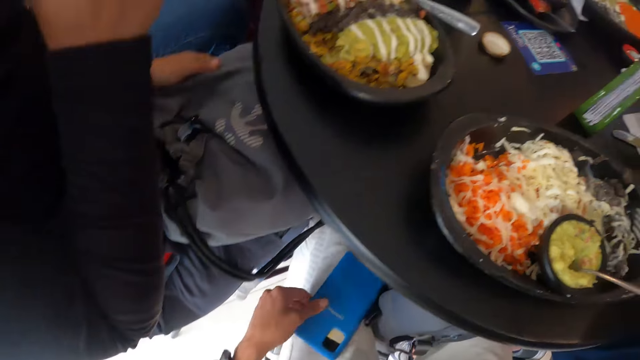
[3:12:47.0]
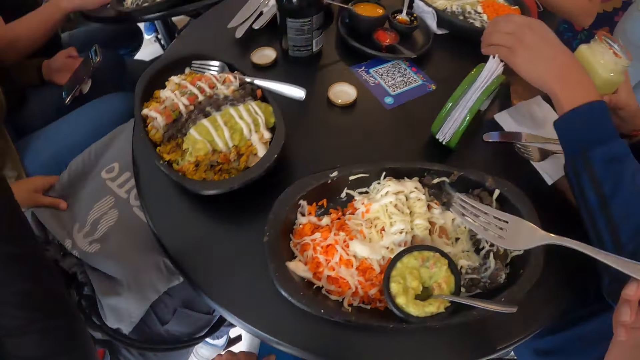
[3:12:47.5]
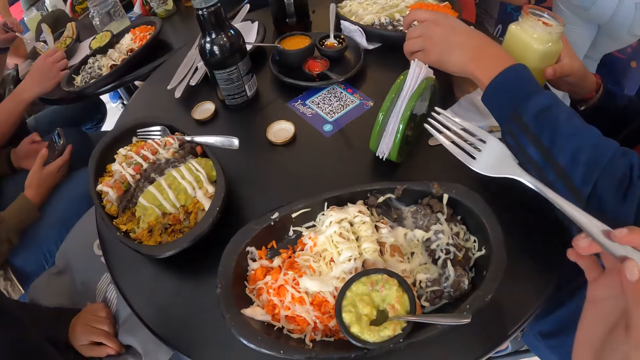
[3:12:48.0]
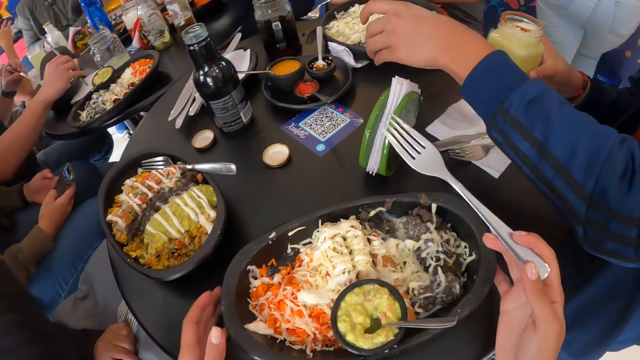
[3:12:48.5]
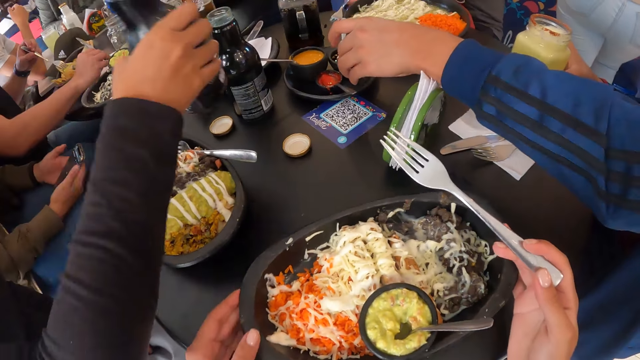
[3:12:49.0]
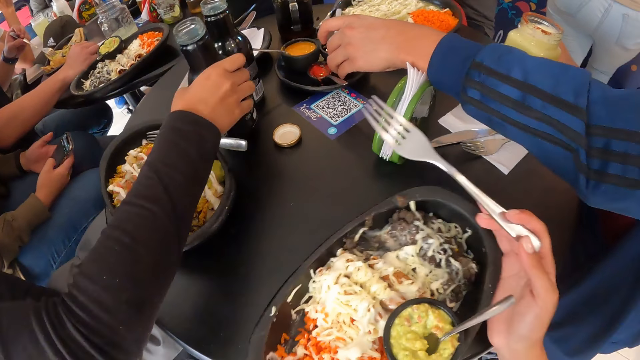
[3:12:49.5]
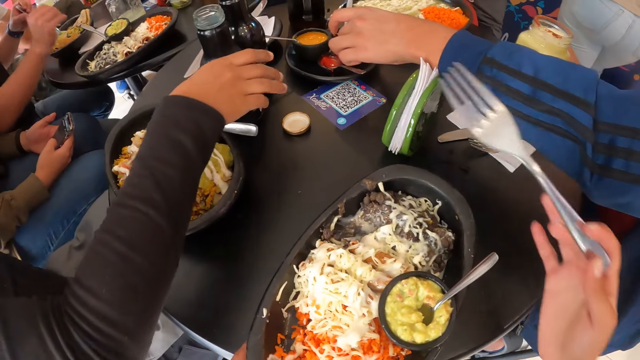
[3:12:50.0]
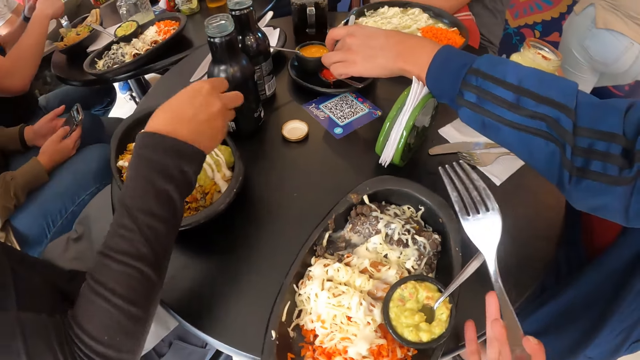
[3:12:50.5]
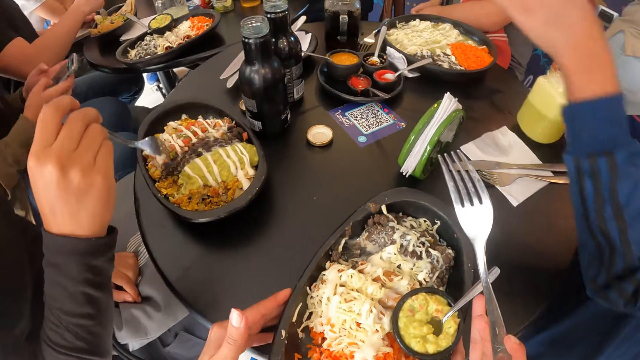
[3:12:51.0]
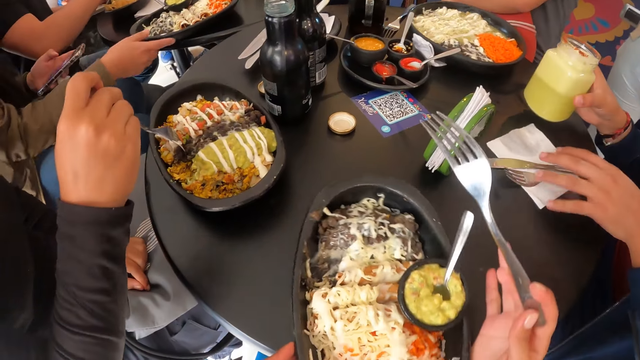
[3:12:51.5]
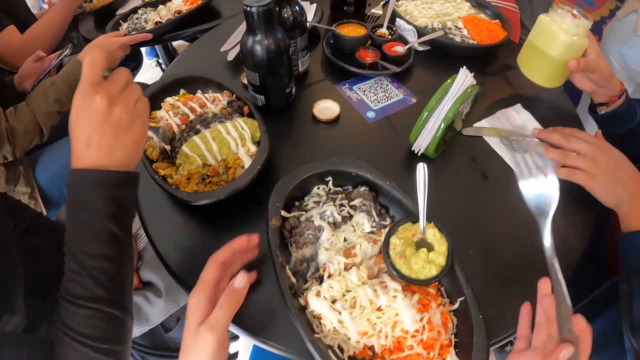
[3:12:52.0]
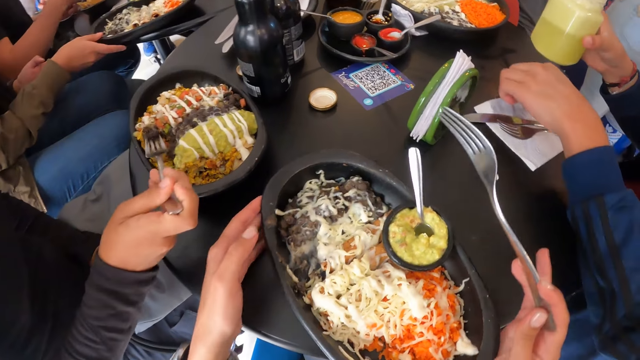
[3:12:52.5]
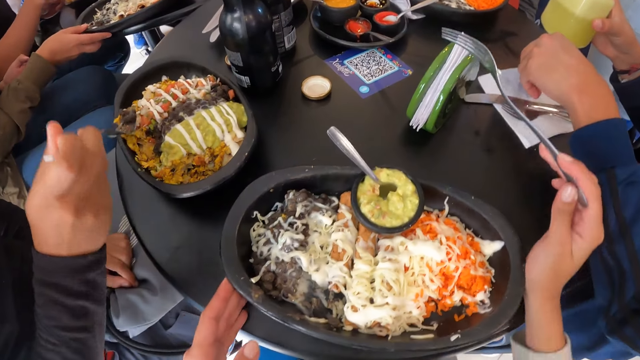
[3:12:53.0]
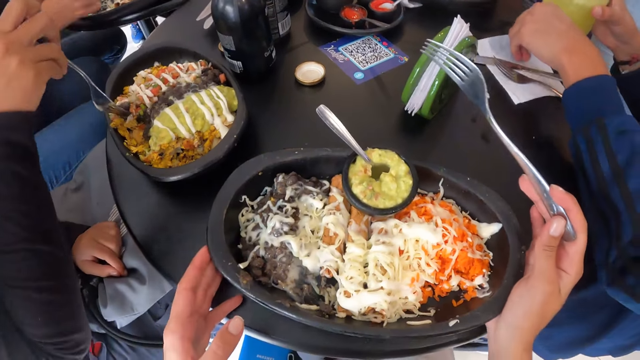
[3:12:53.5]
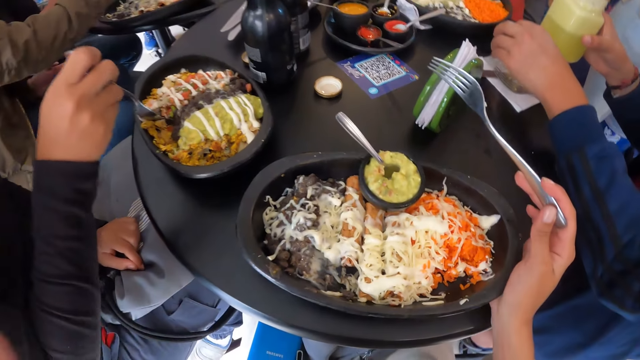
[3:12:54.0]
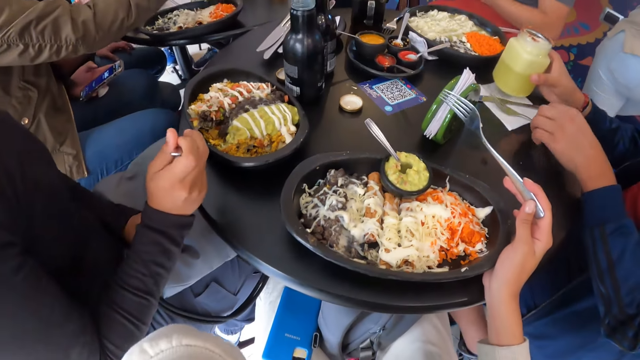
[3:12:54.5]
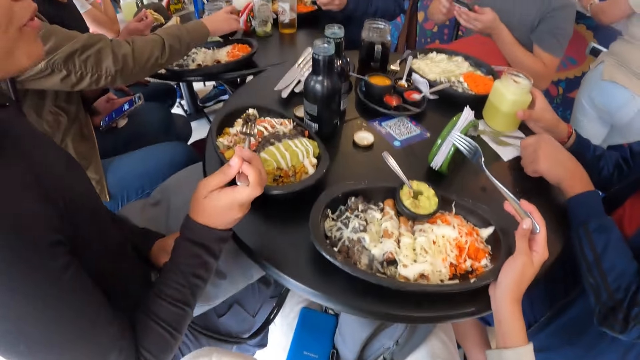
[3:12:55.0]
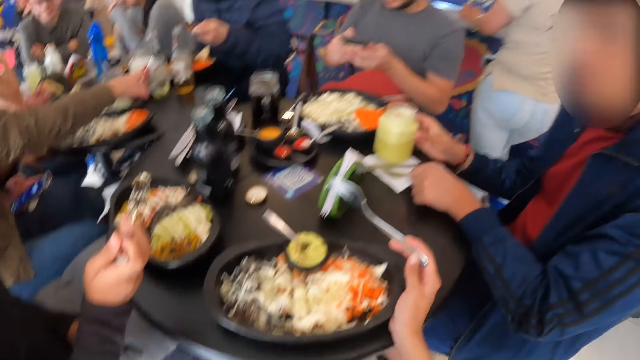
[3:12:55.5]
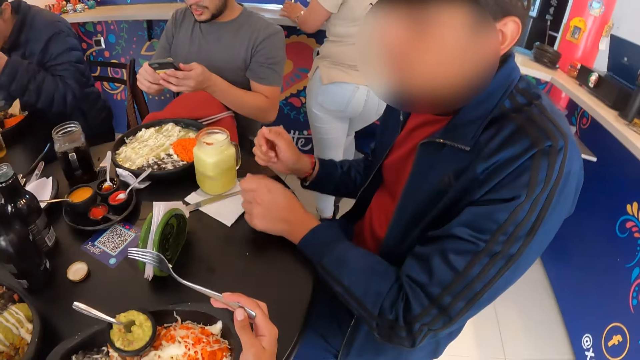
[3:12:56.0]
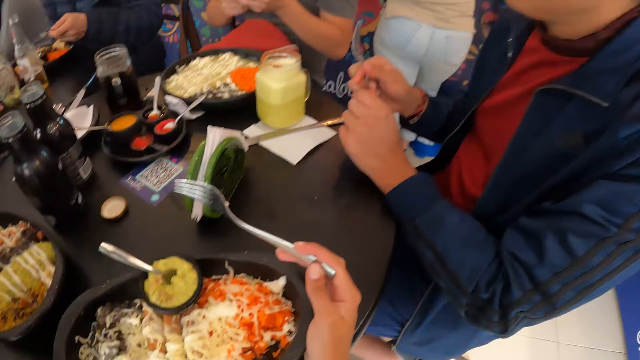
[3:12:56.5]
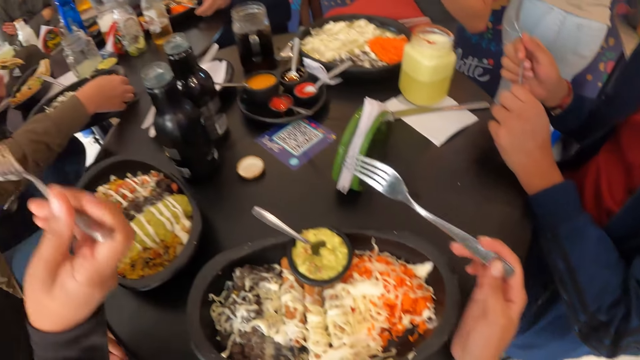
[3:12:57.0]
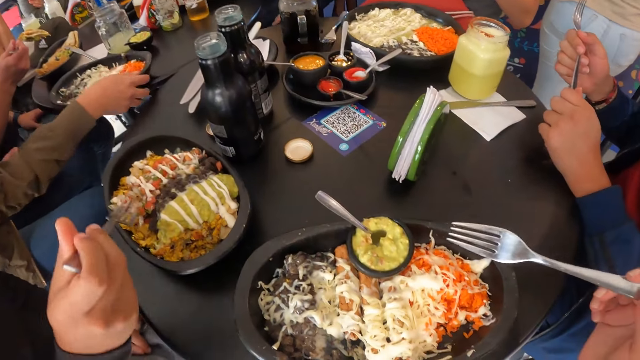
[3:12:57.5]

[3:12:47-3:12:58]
The man picks up a side dish from the table with his left hand. The camera wearer places the phone on his lap. He turns the plate on the table with both hands. The man drops the side dish in his left hand on a serveware on the table. The man touches the serviette on the table with his left hand and moves the serviette on the table with his left hand. The camera wearer removes his left hand from the plate. The man picks up a fork from the serviette with his left hand and drops the cup in his right hand on the serviette. The camera wearer looks at the man. The man takes the fork from his left hand with his right hand.

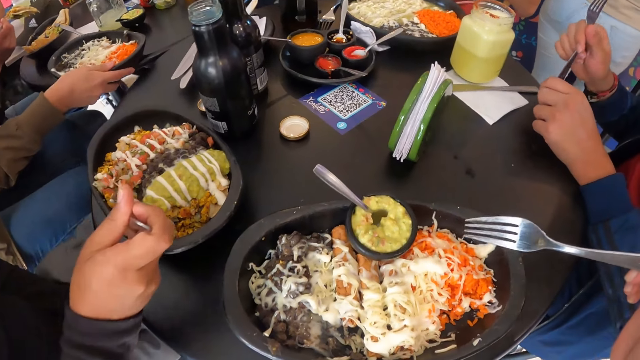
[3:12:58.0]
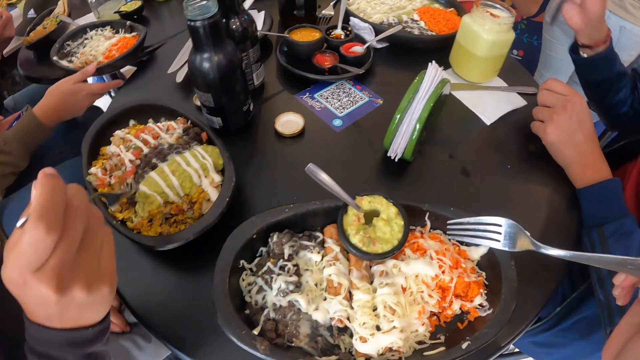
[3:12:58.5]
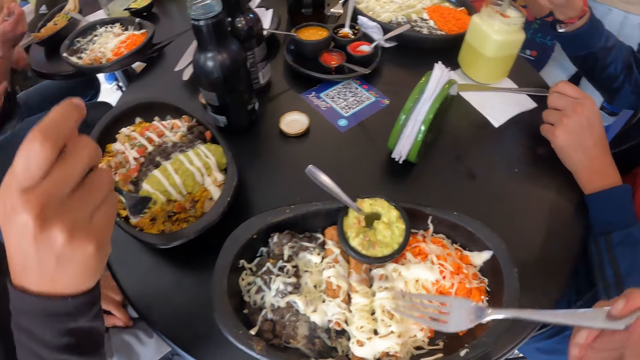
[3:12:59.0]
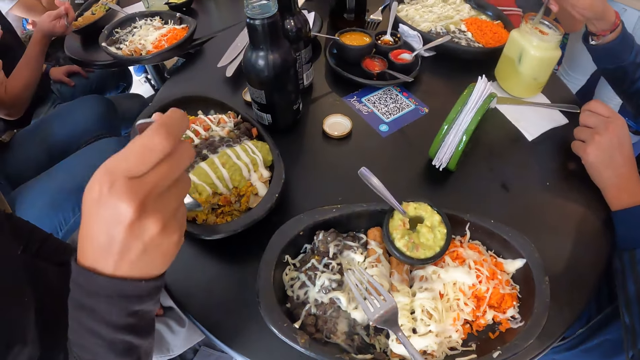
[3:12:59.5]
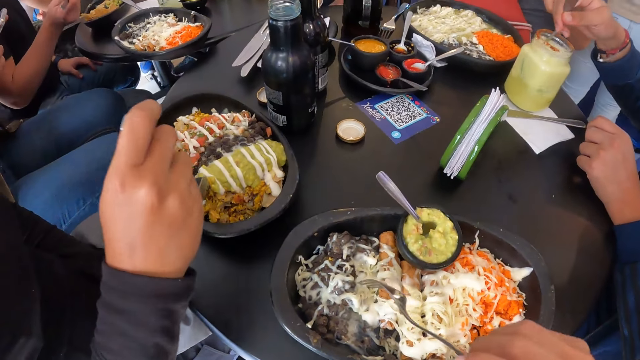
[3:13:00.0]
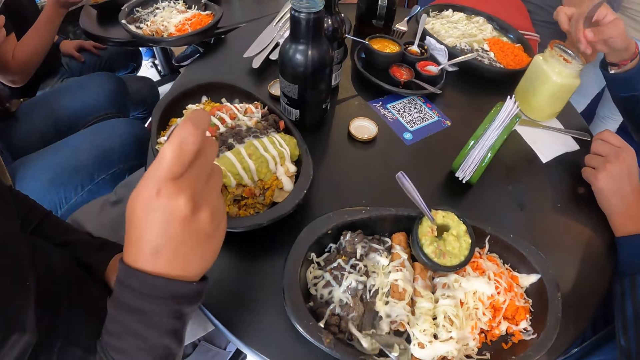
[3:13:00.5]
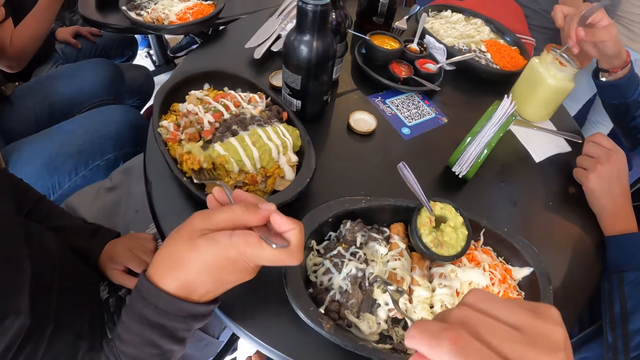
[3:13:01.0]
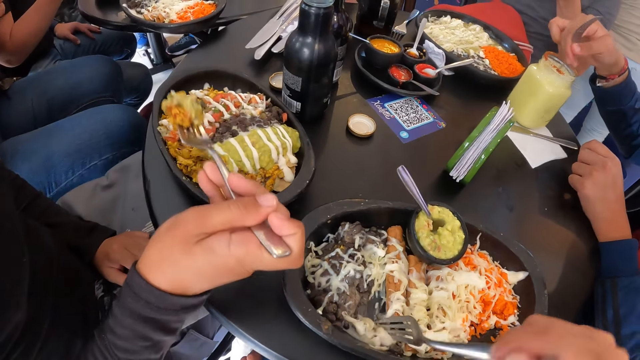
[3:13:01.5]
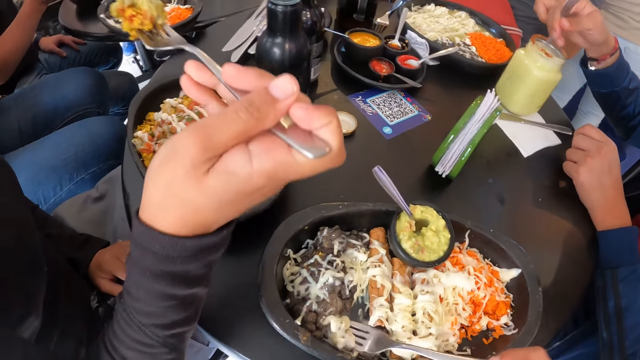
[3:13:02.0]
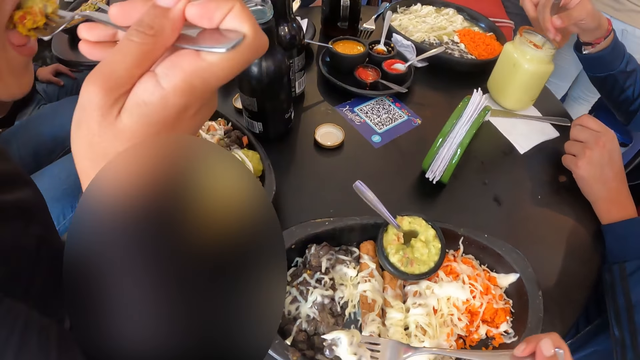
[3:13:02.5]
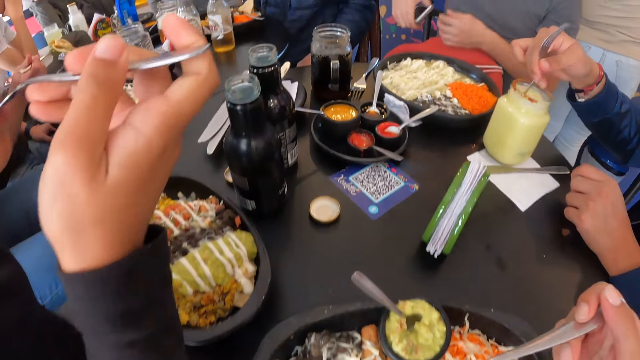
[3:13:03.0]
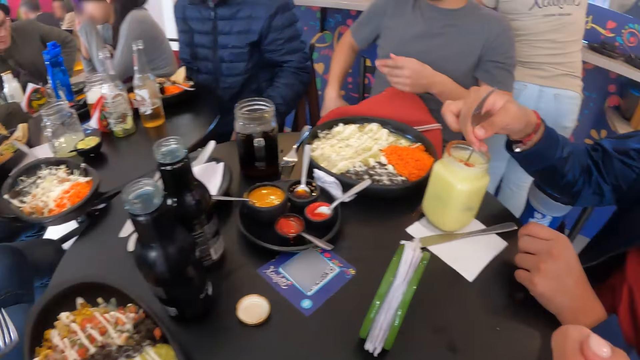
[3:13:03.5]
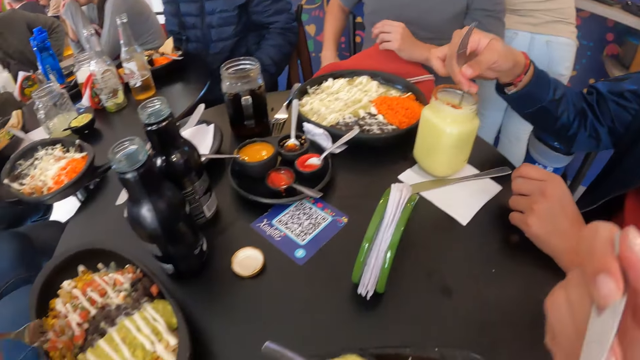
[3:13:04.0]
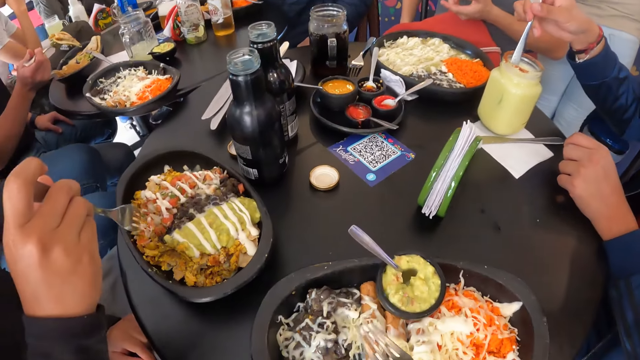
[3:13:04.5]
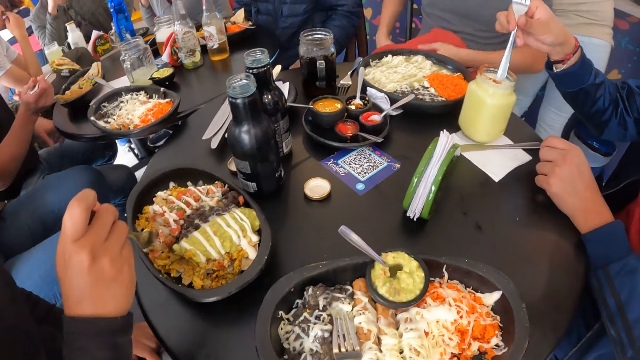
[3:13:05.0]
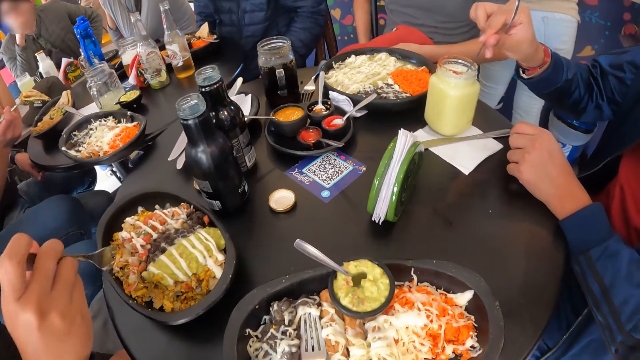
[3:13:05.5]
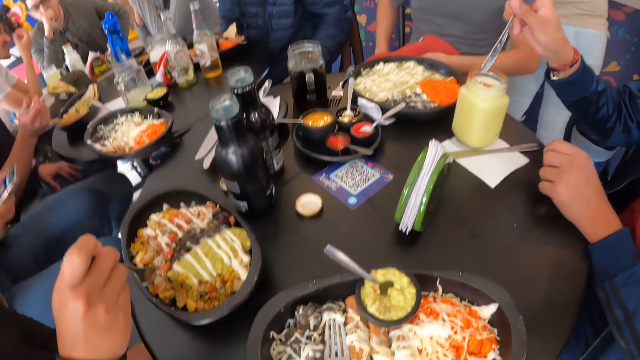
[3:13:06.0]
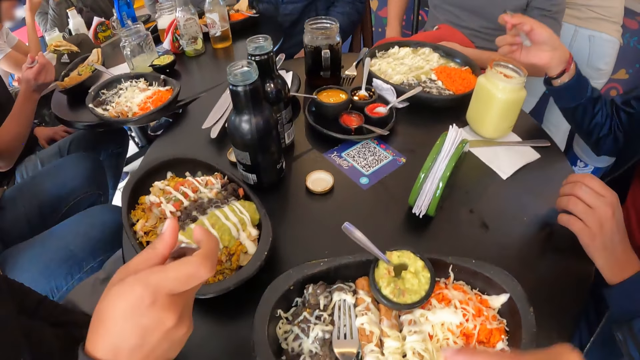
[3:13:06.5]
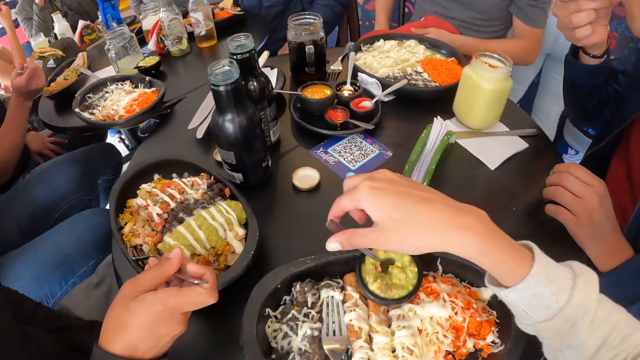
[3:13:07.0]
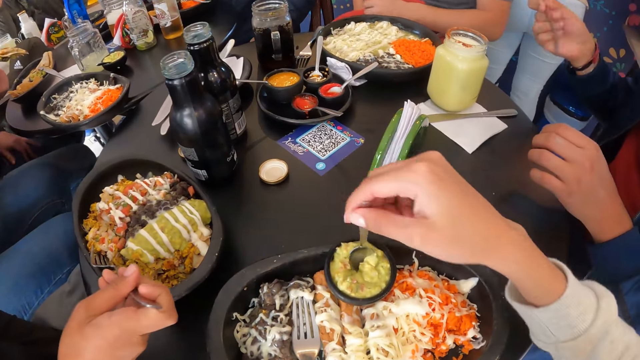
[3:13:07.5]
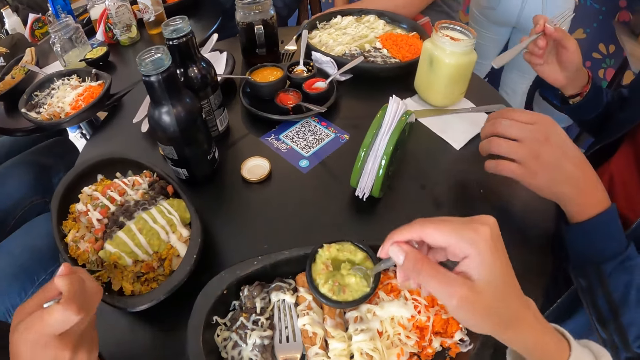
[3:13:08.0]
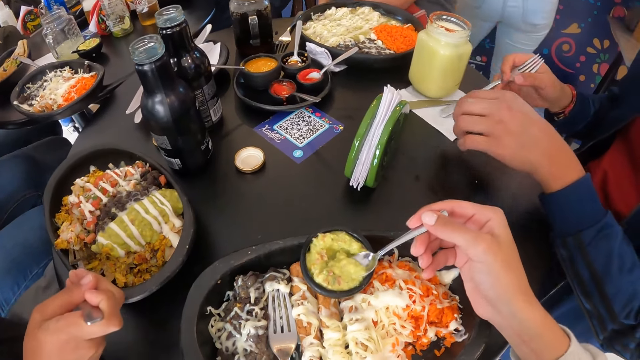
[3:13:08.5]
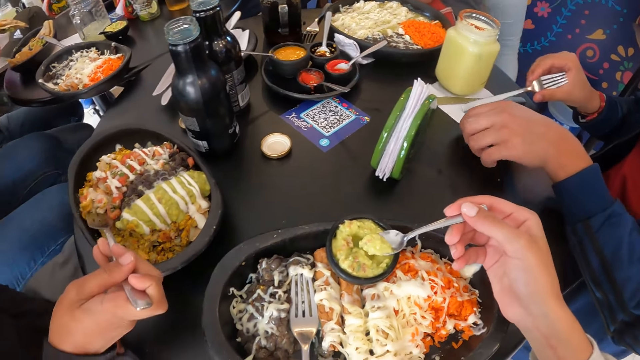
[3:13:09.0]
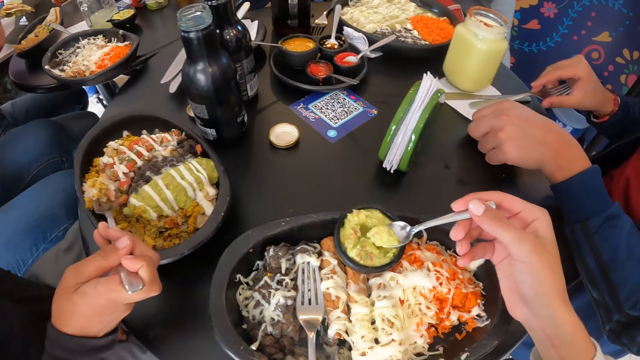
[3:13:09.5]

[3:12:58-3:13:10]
The man stirs the drink in the cup with the fork in his right hand. The camera wearer eats the meal with the fork in his right hand. He scoops dessert from the plate and eats the dessert. The man removes the fork in his right hand from the cup and puts the fork in his right hand into his mouth. The camera wearer picks up a spoon from a side dish on the meal with his right hand. He scoops the side dish or sauce from the plate with the spoon in his right hand. The man puts the fork in his right hand on the serviette and cleans the fork in his right hand on the serviette.
